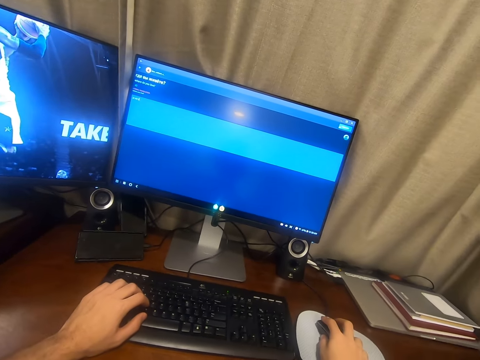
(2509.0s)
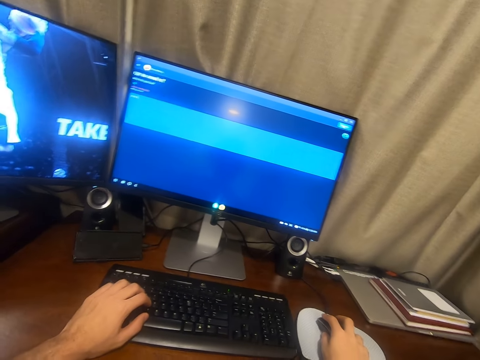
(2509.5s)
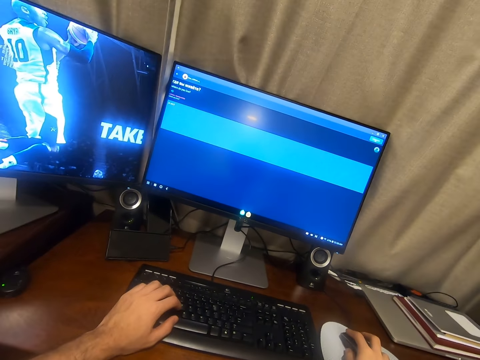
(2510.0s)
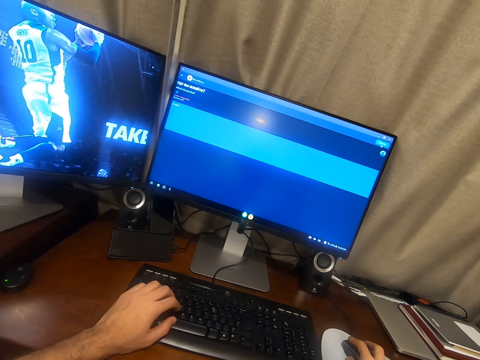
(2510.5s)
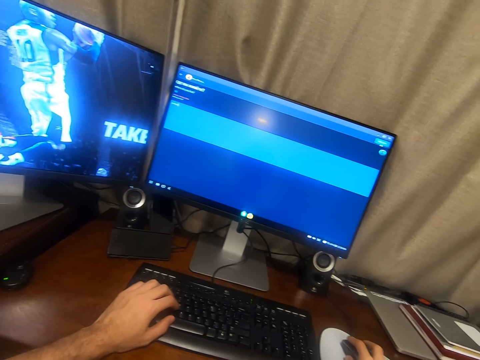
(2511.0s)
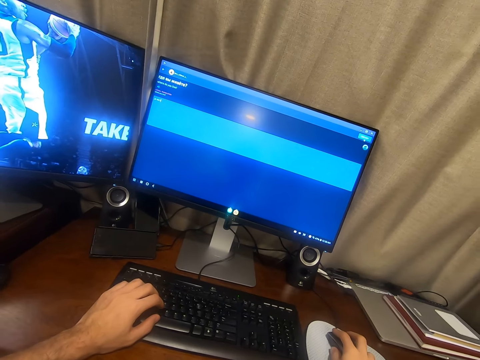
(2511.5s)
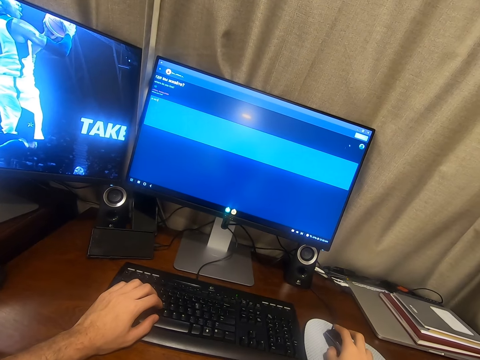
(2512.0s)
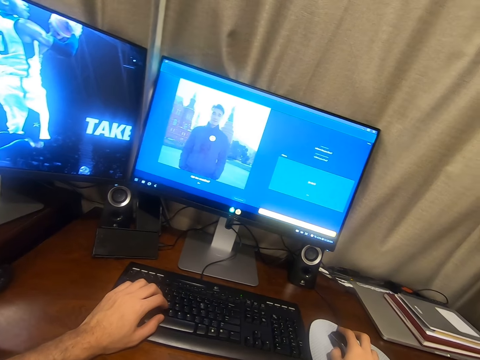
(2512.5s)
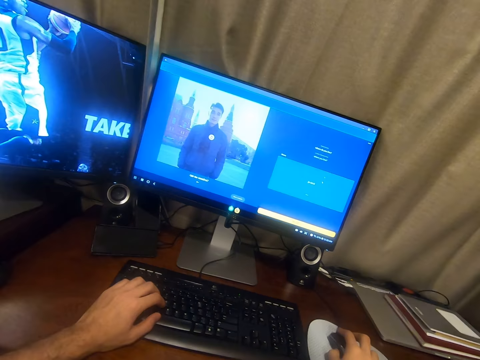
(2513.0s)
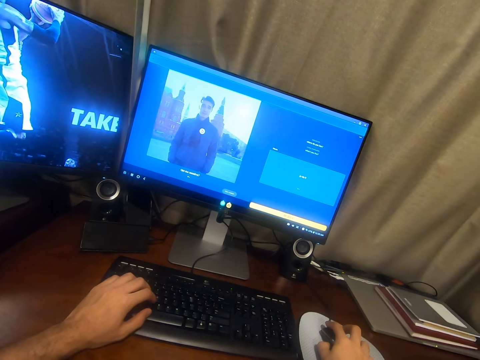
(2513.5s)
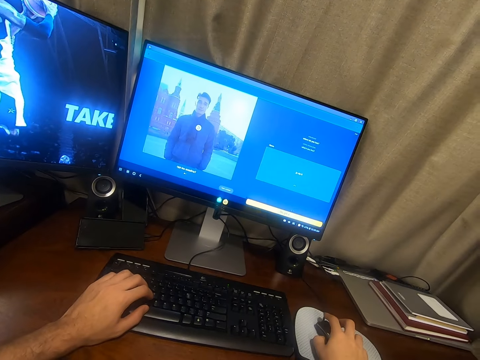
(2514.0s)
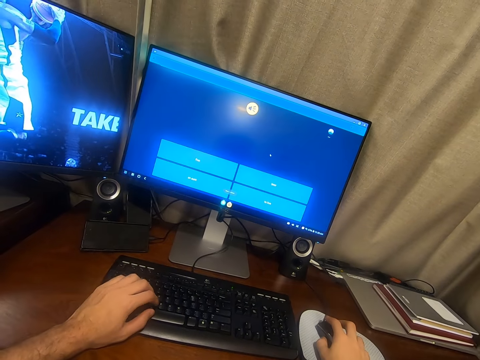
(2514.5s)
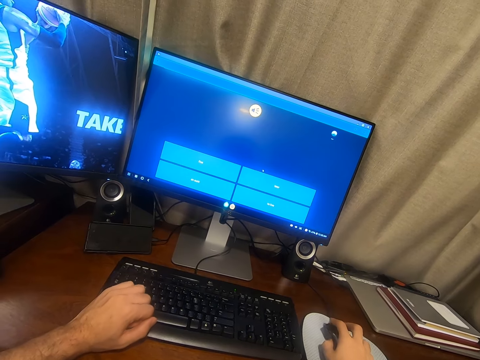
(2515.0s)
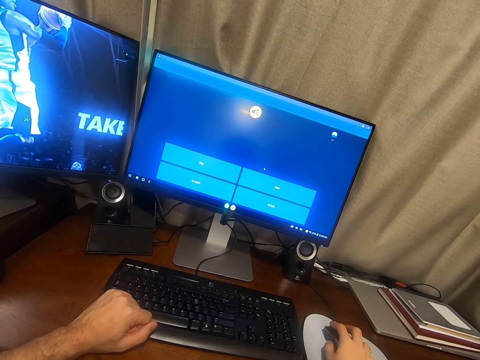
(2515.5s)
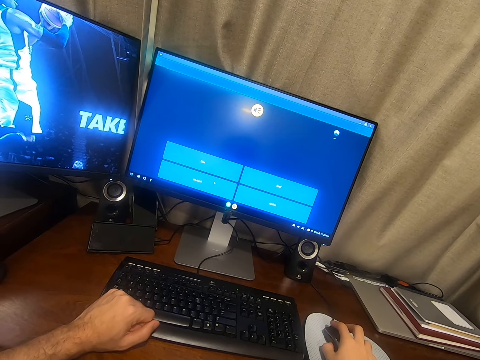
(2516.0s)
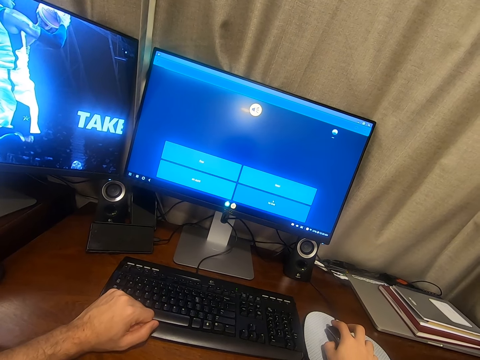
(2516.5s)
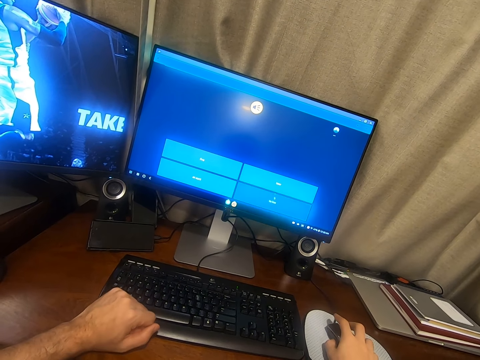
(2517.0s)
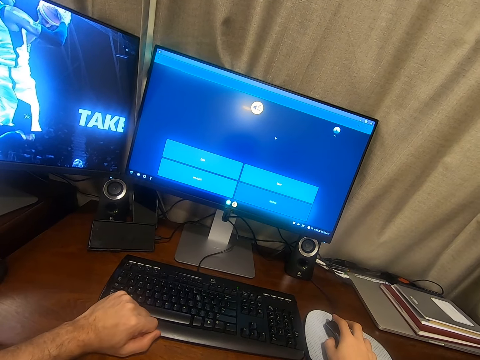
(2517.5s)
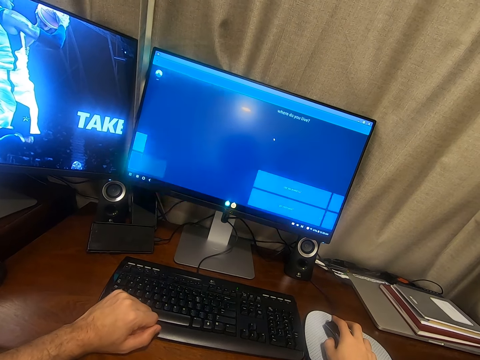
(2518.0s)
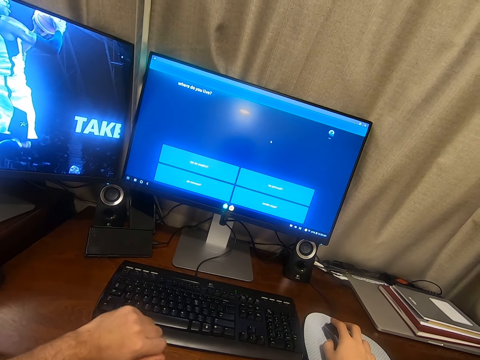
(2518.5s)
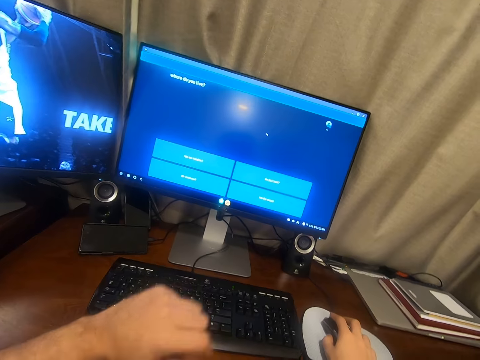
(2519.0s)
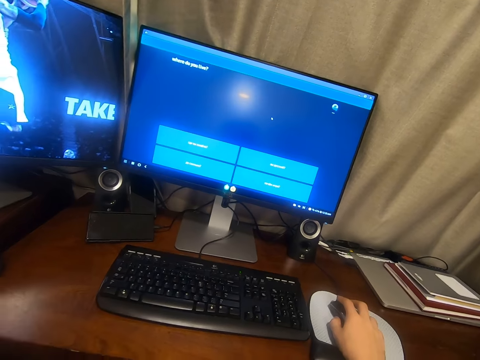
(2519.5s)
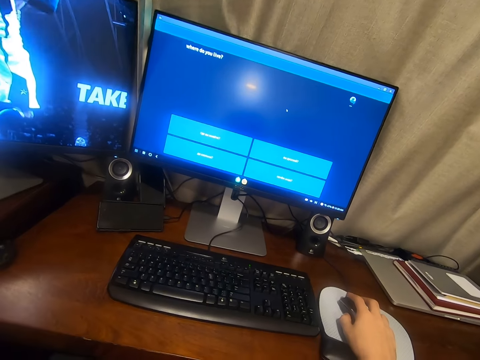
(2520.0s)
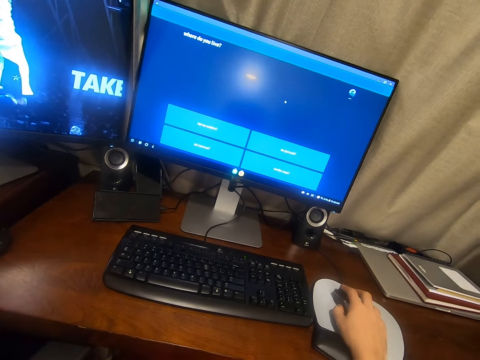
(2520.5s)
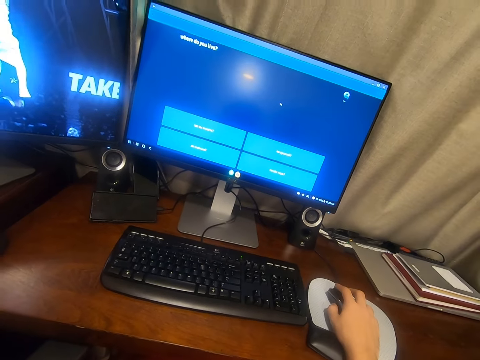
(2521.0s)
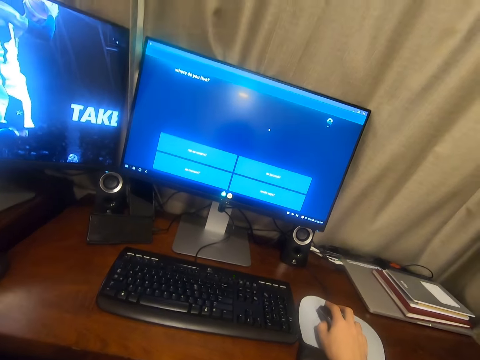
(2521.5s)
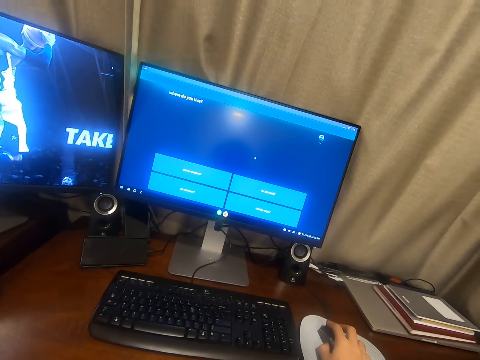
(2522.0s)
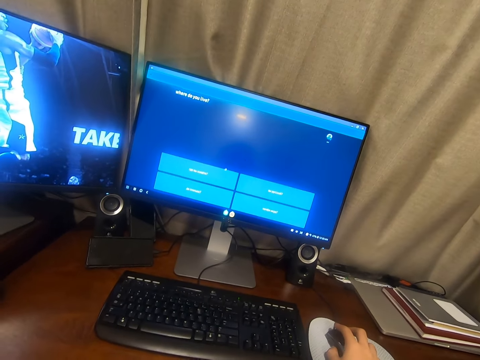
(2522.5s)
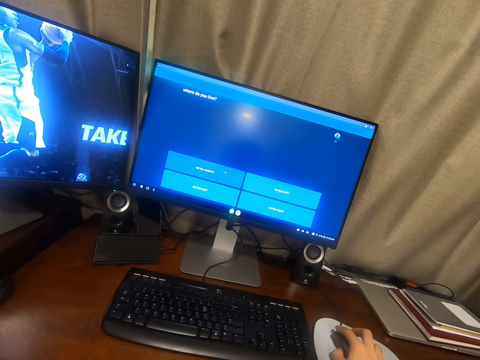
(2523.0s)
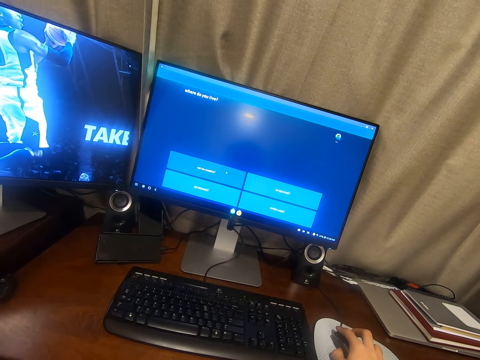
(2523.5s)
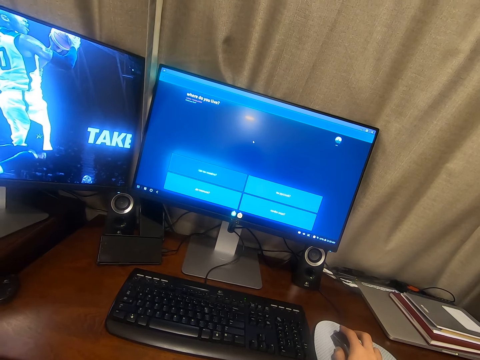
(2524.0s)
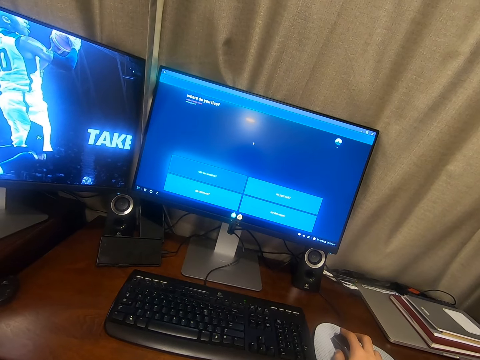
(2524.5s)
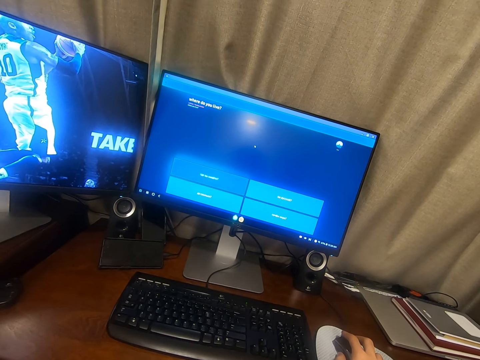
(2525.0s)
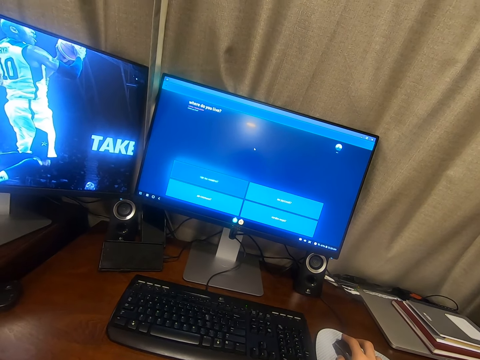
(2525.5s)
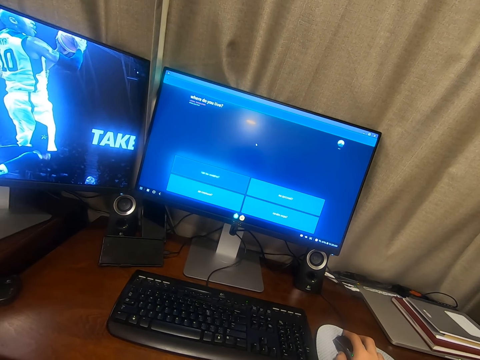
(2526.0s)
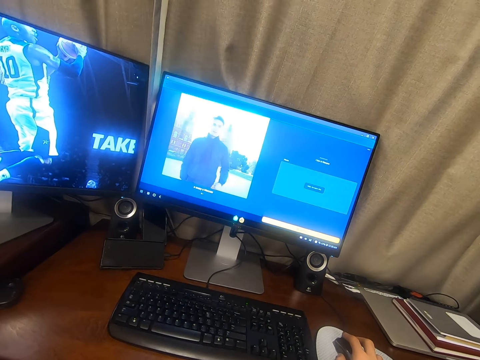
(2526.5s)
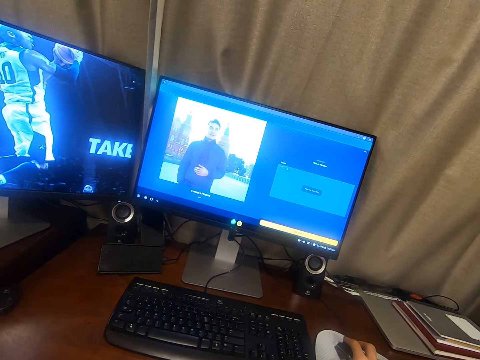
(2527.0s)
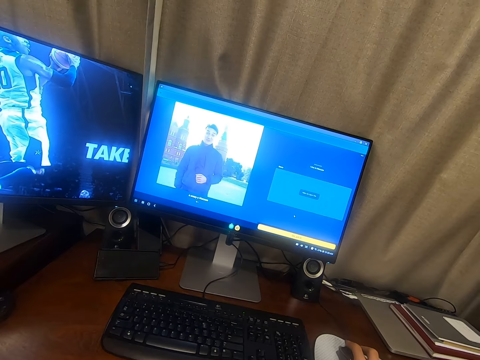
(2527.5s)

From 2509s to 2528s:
The camera wearer holds a mouse with the right hand. He looks around the room. He clicks the mouse with his hand. He clicks the mouse with his hand again. He removes the left hand from a keyboard. He clicks the mouse with his hand. He removes a hand from a table. He clicks the mouse with his hand.

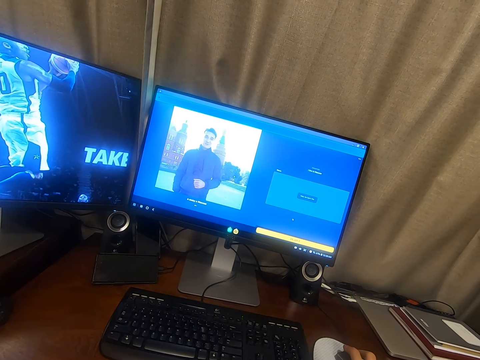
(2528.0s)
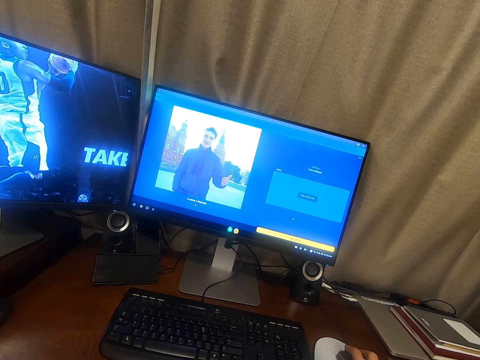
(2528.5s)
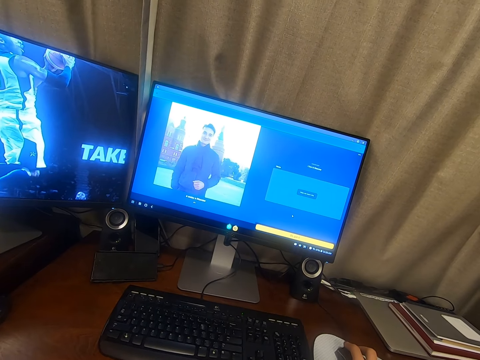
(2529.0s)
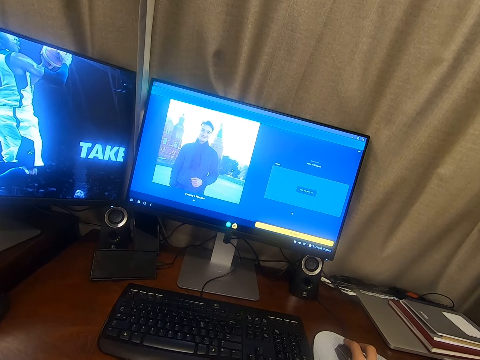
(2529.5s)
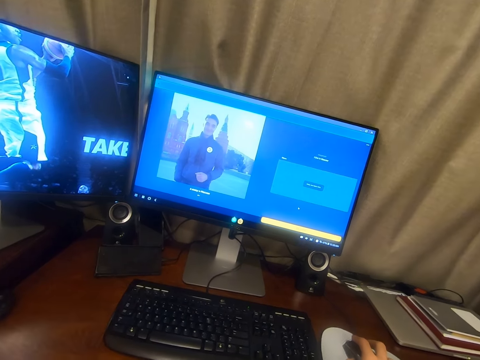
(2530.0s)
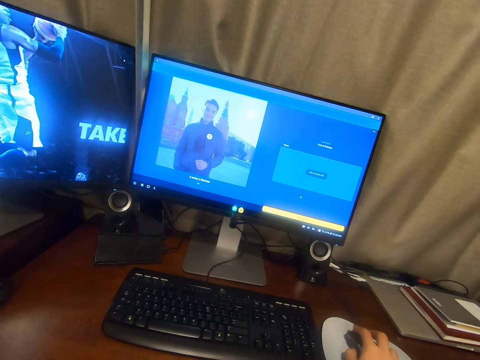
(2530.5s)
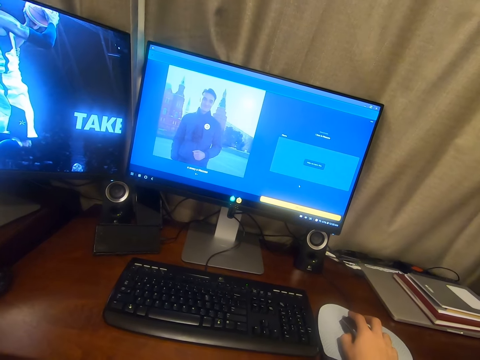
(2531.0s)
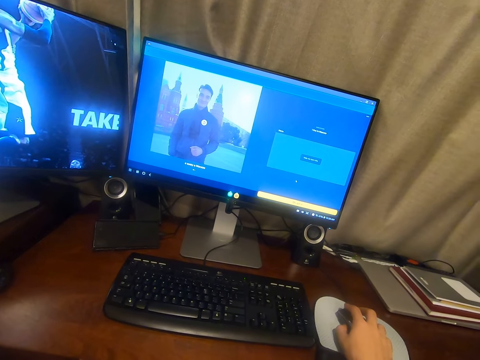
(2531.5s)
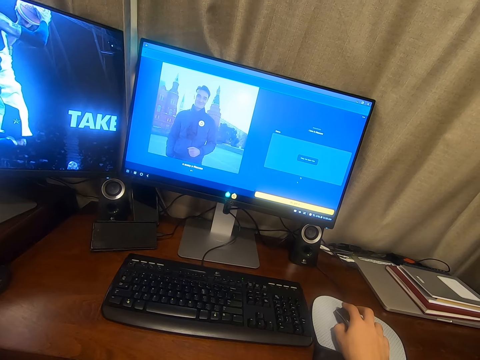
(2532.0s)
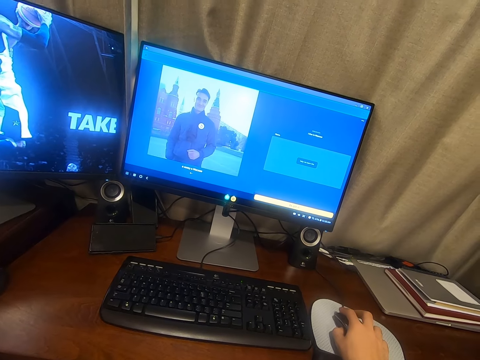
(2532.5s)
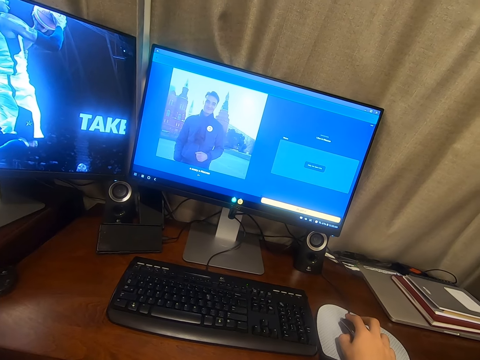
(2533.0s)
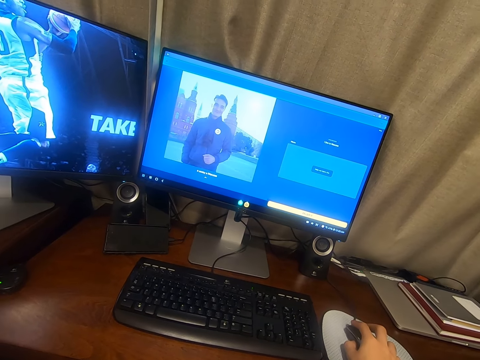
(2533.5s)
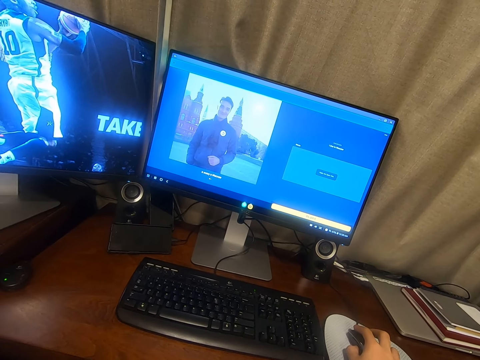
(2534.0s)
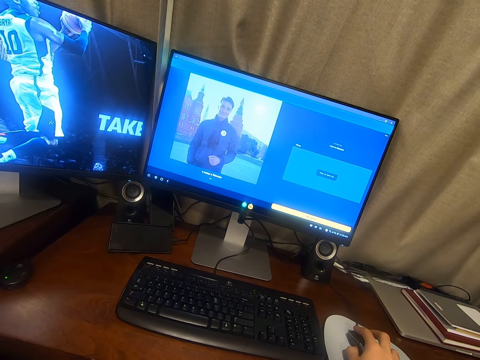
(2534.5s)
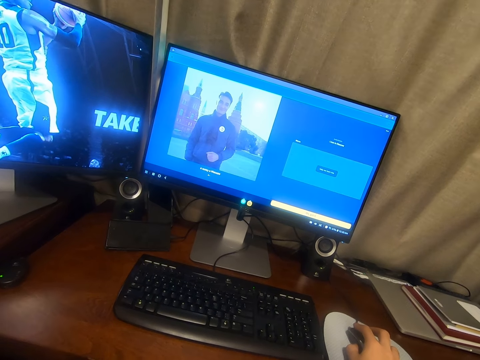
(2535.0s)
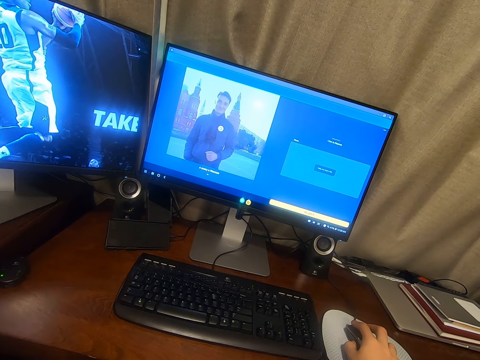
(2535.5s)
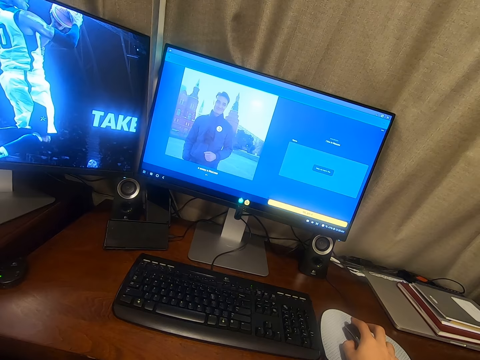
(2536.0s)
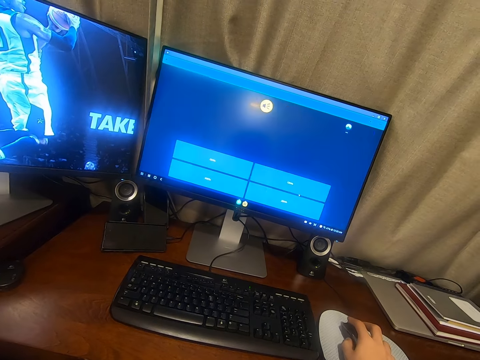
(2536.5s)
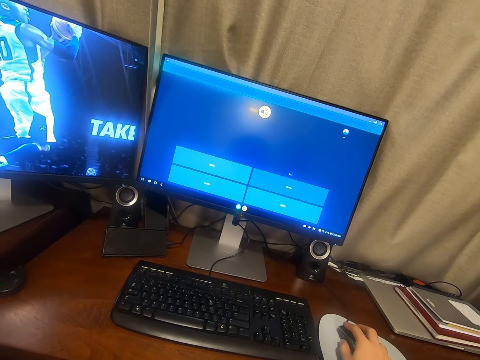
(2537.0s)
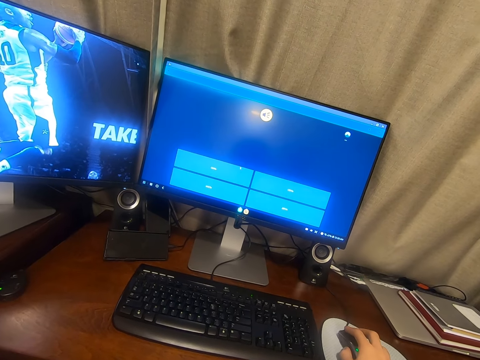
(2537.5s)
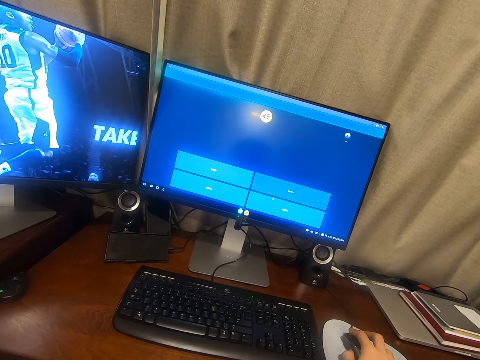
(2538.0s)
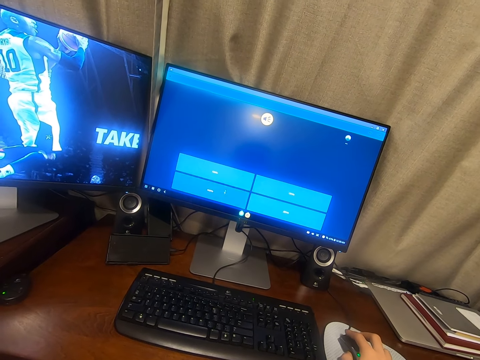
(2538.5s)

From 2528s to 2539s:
The camera wearer clicks a mouse with his hand.
